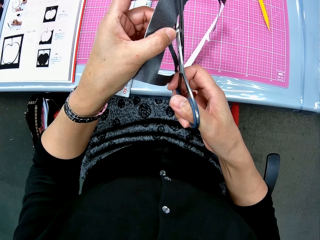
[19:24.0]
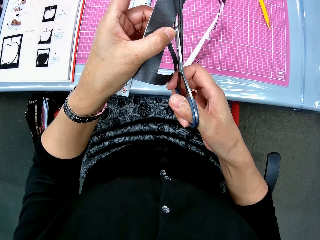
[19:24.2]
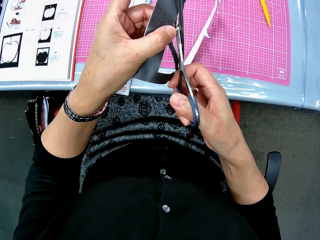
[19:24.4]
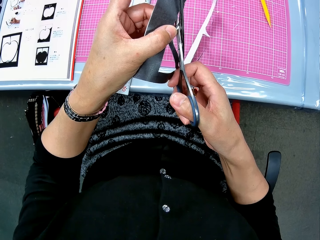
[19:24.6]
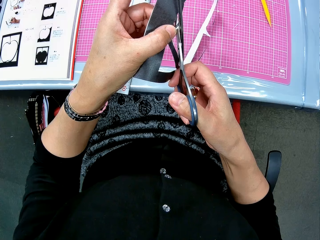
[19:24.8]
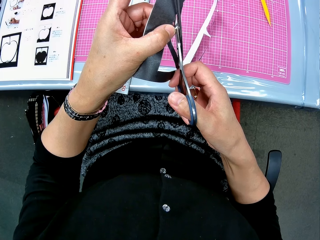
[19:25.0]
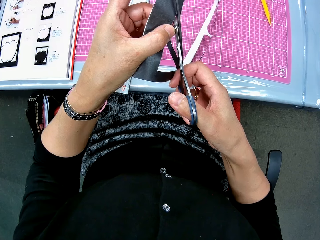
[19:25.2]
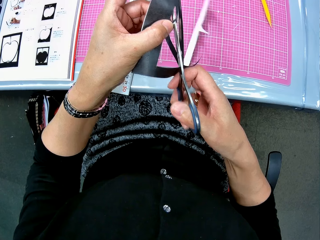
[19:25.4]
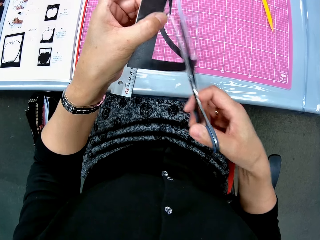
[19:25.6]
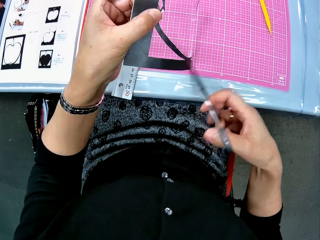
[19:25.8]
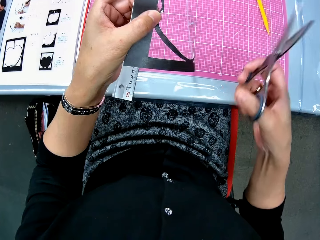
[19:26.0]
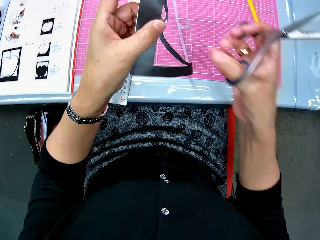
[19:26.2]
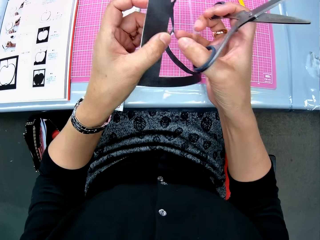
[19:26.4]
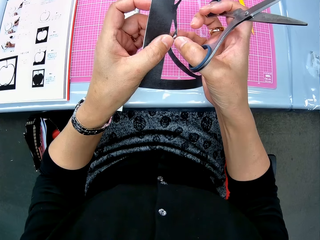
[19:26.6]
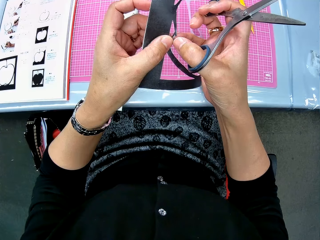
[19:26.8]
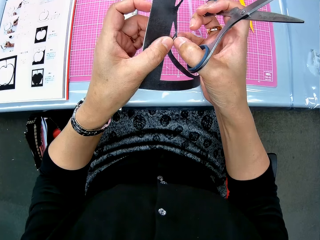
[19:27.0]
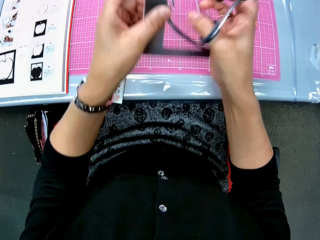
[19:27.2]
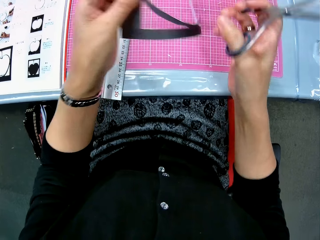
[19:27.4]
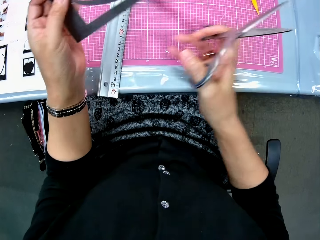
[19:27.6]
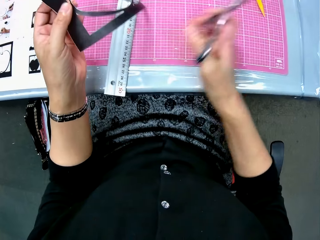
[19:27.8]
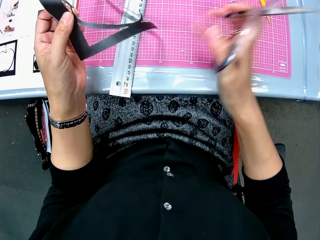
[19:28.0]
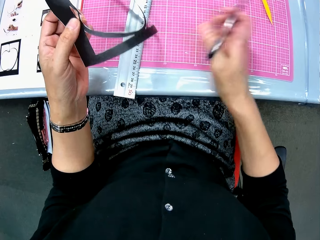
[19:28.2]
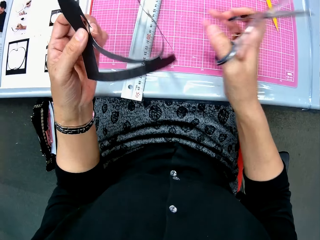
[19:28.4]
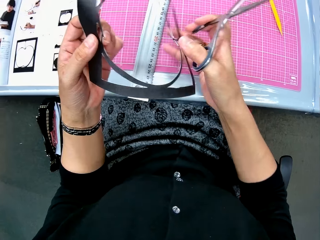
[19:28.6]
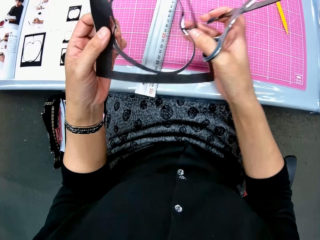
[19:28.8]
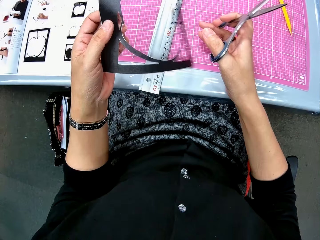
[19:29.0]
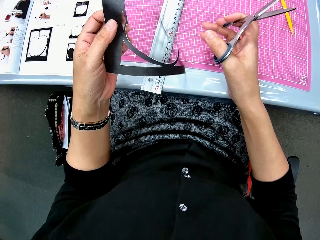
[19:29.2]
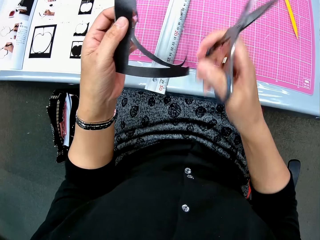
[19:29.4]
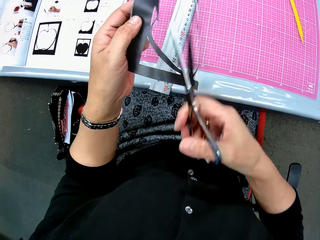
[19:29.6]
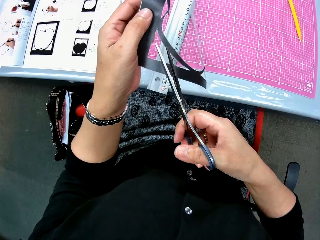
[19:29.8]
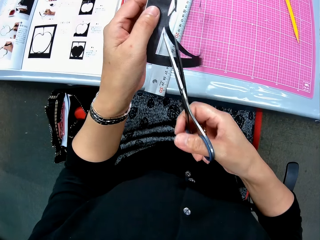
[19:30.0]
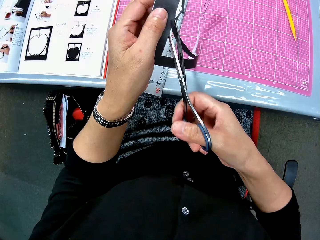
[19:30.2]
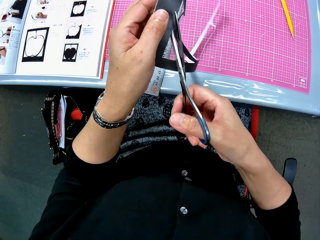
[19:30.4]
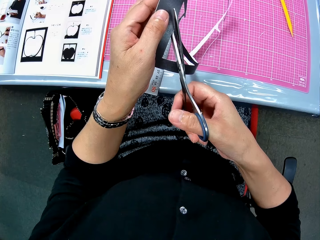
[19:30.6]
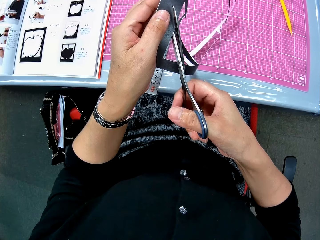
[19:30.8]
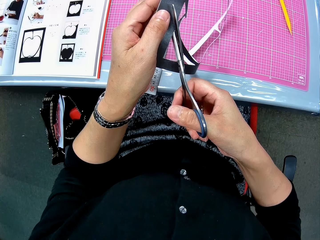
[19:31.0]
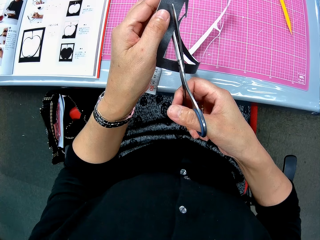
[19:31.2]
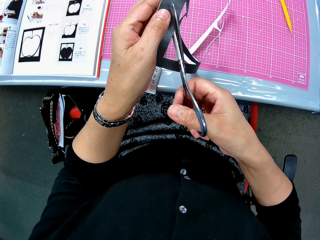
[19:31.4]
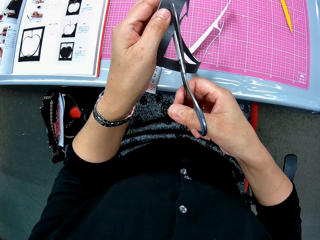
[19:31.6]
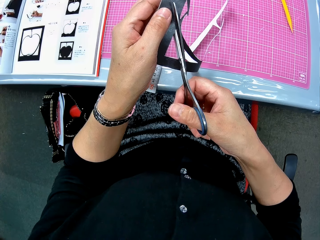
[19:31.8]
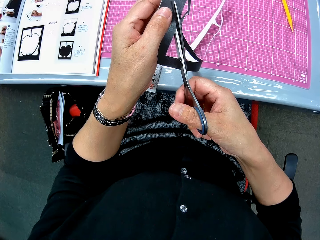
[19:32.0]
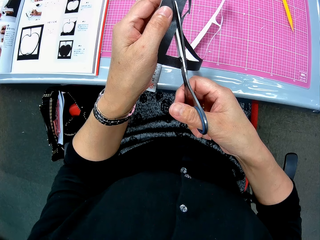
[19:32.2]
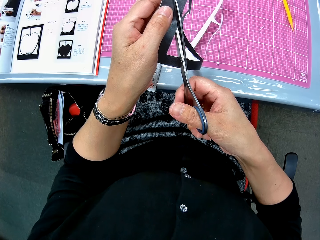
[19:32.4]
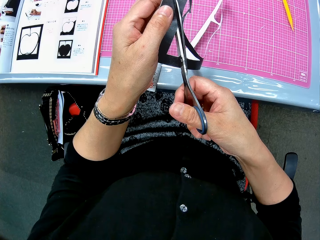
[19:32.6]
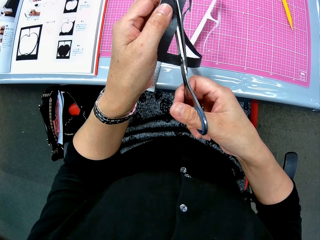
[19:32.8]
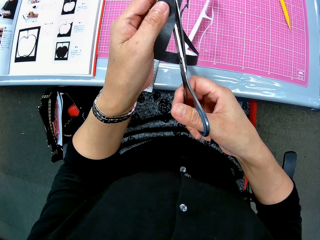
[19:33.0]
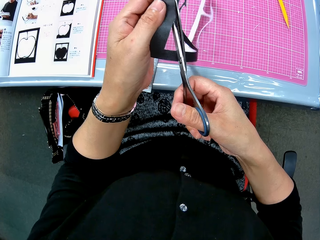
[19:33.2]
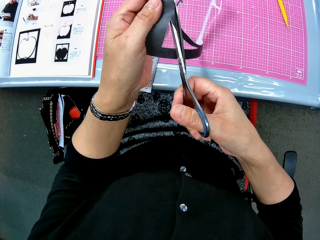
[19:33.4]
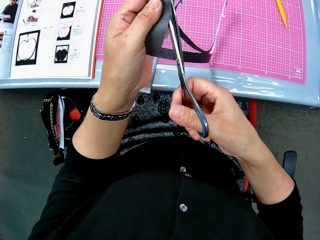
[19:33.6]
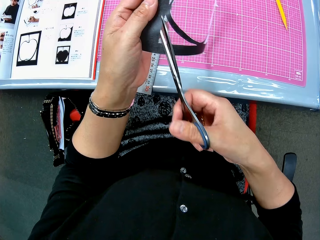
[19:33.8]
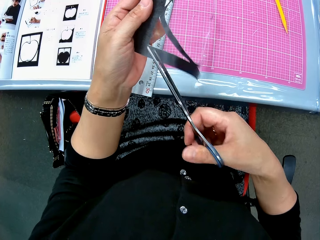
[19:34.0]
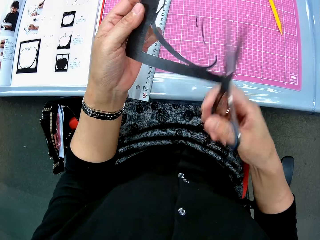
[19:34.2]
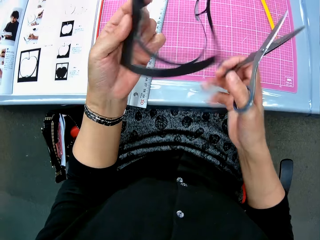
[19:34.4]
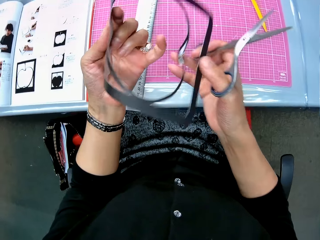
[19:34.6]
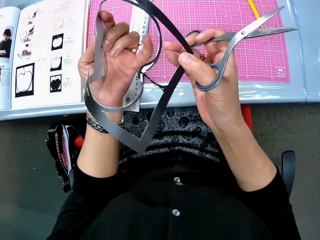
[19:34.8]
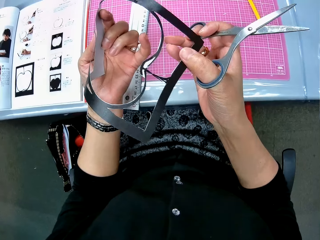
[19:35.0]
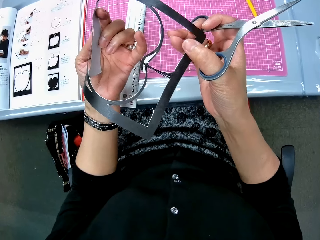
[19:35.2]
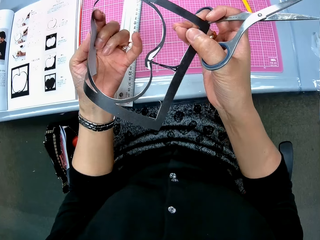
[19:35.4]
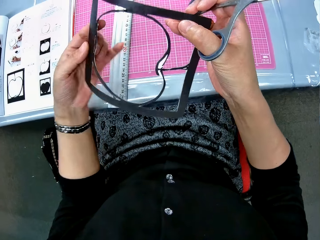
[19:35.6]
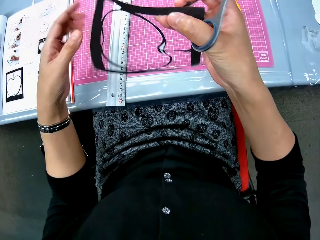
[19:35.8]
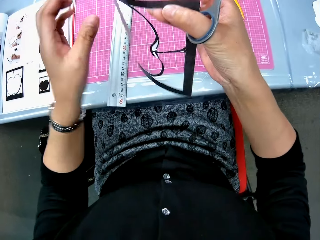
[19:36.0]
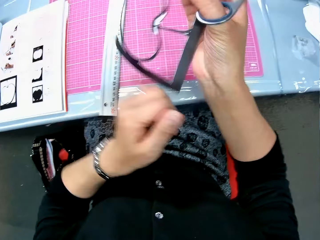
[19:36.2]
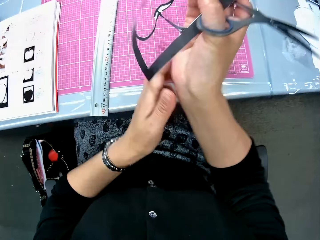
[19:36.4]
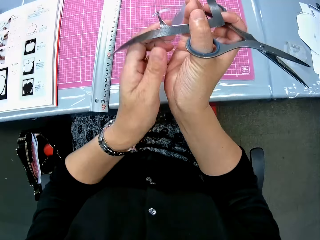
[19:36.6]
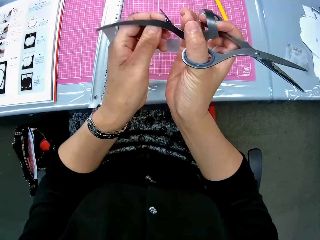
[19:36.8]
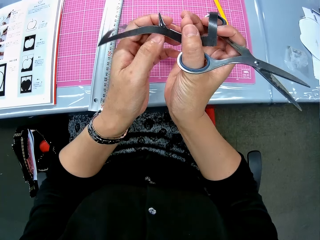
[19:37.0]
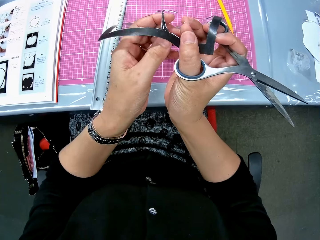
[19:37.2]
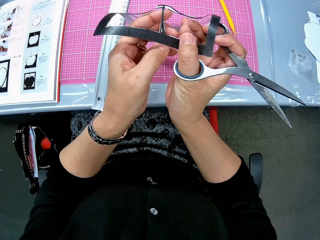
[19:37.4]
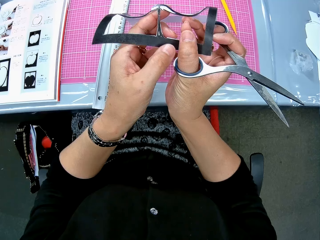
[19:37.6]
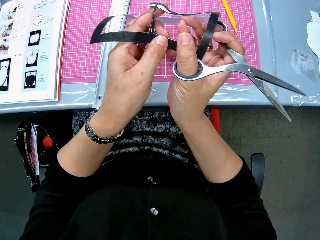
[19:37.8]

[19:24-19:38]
The camera wearer removes another cut piece from the last craft piece or paper cut out. She wipes the cutting mat with her right hand. She stares at the cutting mat. She touches the right side of the last craft piece. She inspects the paper cut out. She continues to trim the last craft piece with the scissors. She inspects the paper cut out.

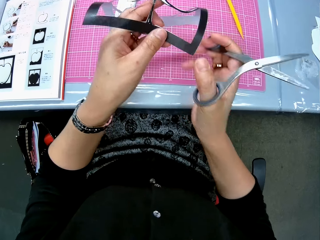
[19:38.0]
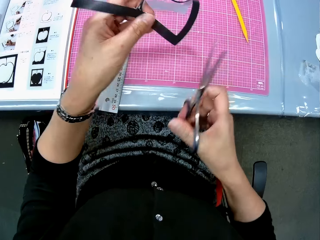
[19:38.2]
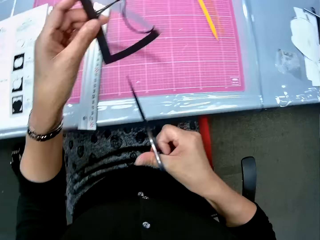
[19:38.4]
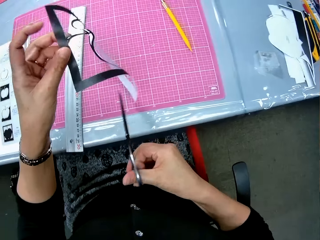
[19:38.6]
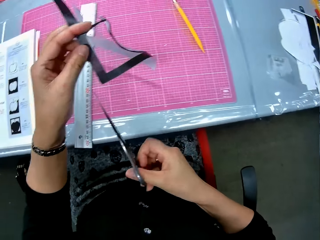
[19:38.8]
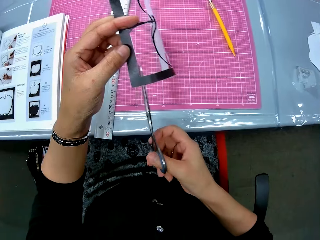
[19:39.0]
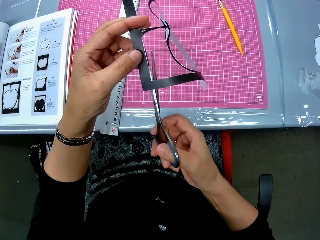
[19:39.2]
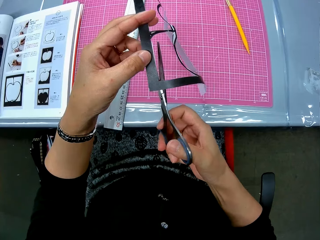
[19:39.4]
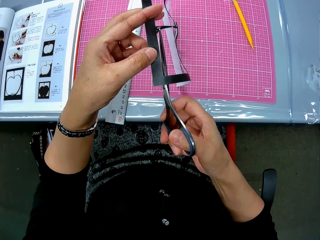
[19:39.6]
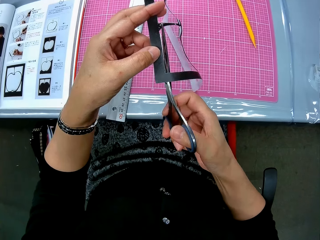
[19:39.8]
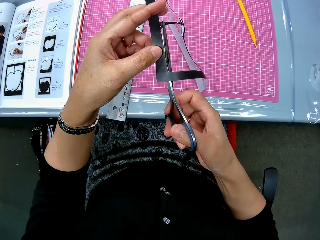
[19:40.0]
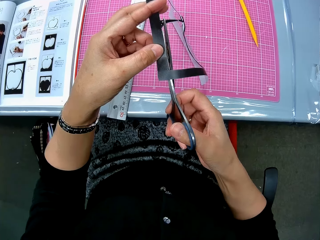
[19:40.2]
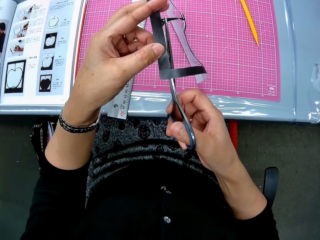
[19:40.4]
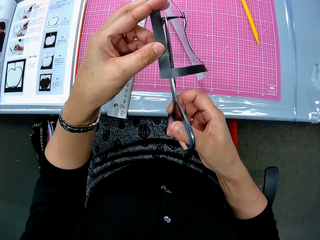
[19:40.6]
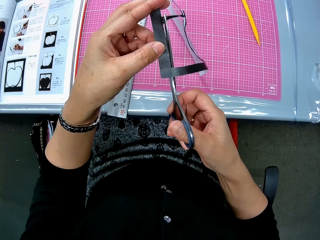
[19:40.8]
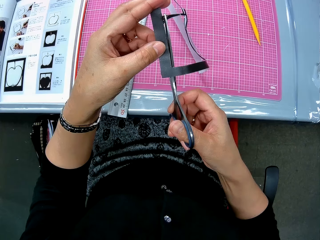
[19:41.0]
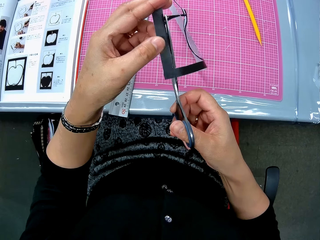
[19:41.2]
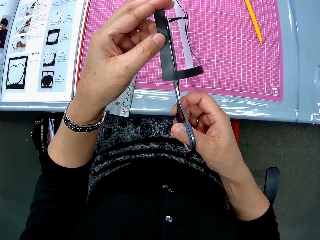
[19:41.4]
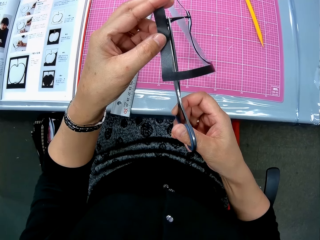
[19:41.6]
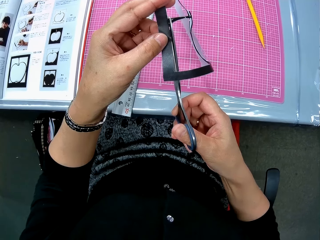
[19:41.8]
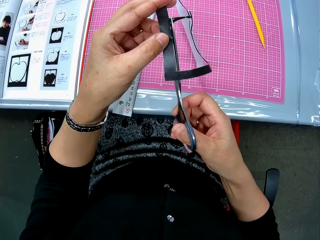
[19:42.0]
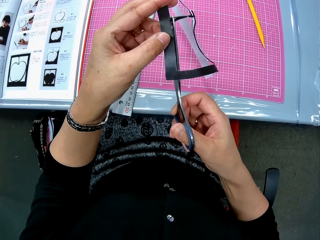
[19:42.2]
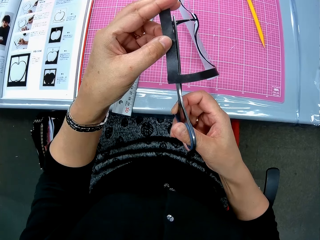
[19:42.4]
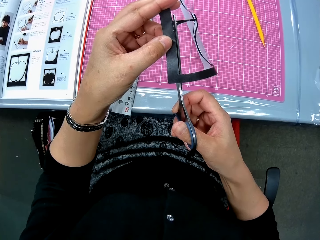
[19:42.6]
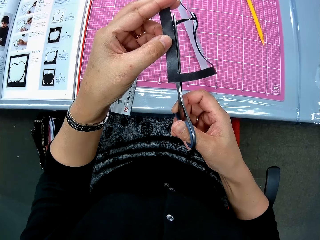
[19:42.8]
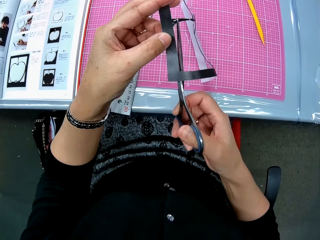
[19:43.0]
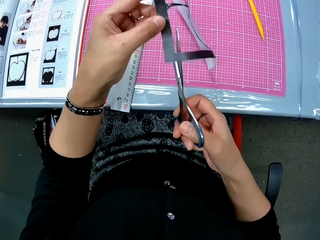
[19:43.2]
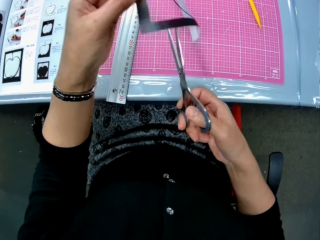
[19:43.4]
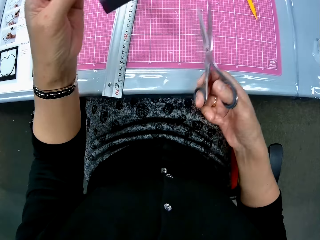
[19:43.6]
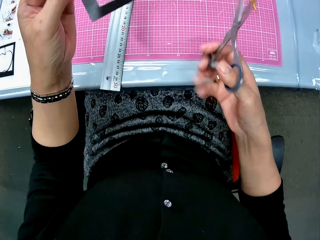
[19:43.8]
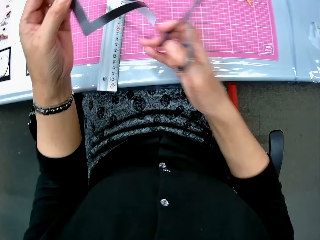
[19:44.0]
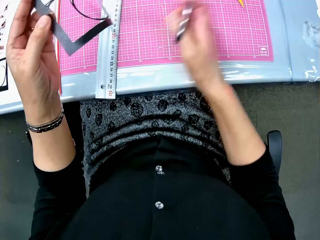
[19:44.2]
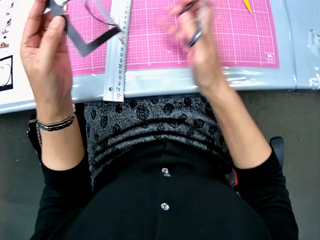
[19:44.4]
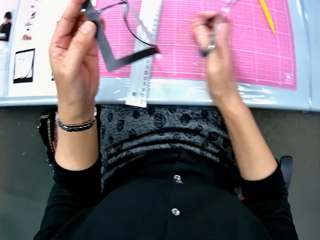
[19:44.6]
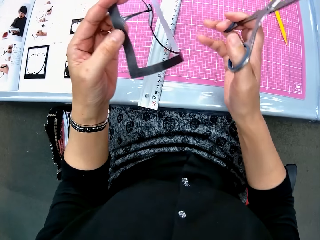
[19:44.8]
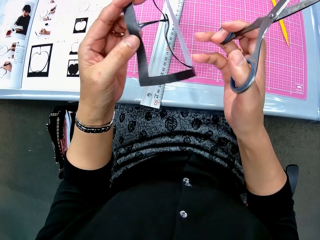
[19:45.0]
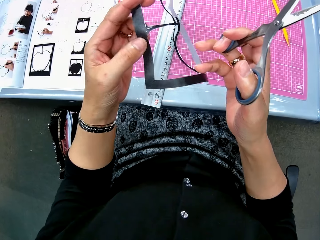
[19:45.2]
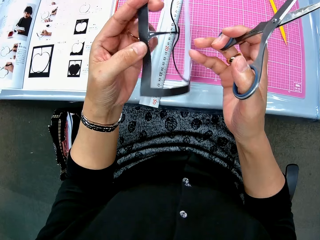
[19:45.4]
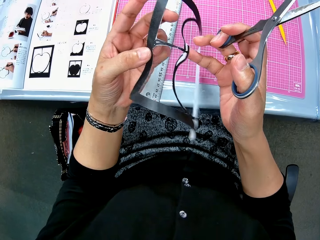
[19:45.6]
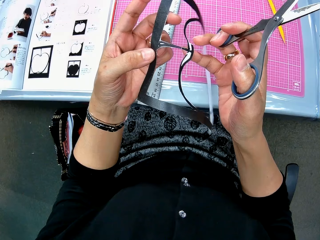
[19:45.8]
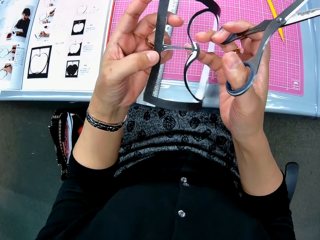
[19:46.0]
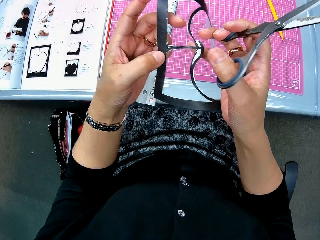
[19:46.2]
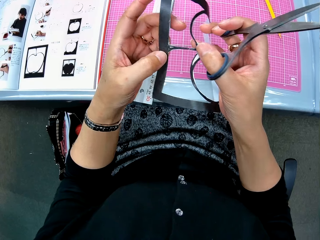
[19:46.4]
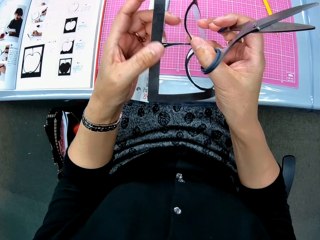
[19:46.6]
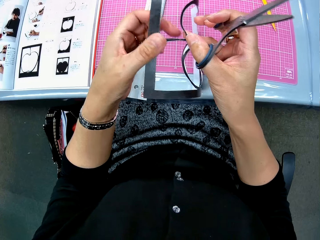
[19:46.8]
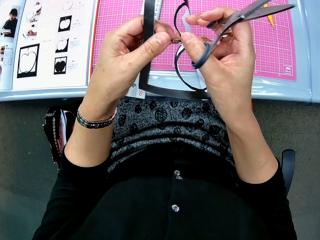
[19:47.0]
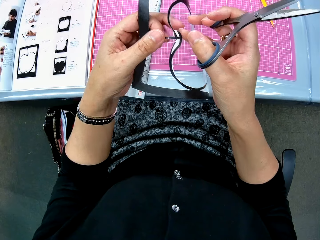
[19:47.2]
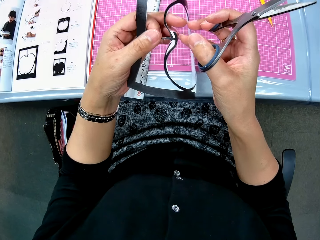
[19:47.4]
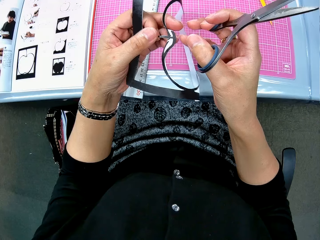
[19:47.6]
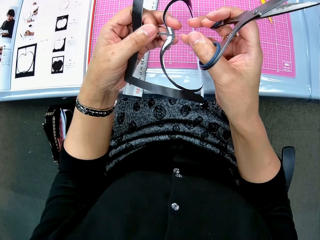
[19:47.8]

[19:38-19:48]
The camera wearer cuts the paper cut out with scissors. She wipes the cutting mat with her right hand. She checks the centre of the last craft piece.
